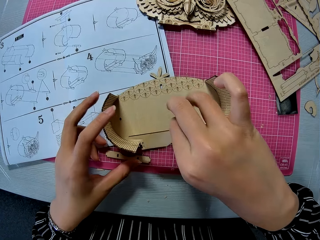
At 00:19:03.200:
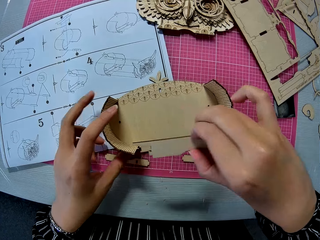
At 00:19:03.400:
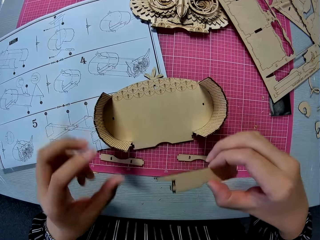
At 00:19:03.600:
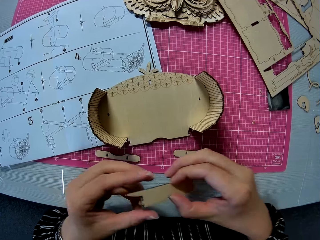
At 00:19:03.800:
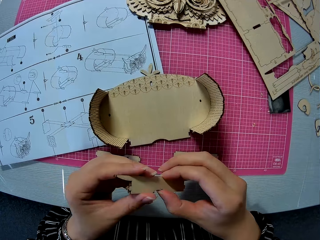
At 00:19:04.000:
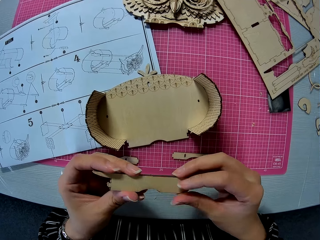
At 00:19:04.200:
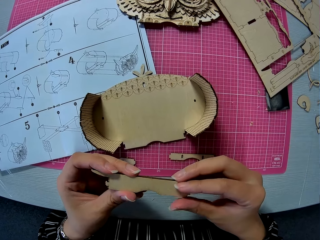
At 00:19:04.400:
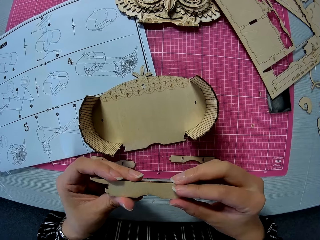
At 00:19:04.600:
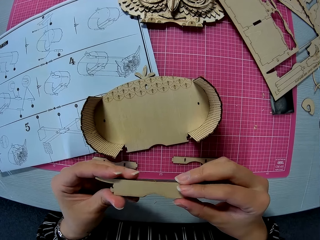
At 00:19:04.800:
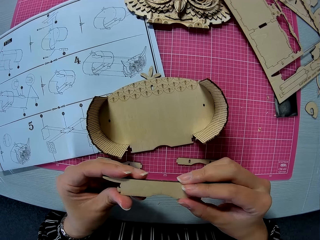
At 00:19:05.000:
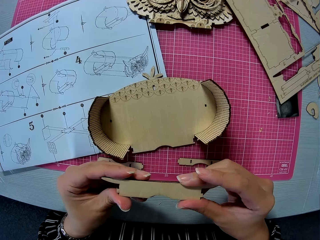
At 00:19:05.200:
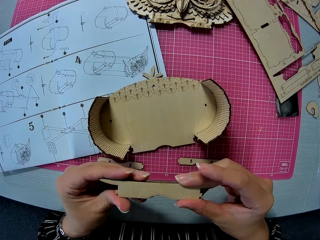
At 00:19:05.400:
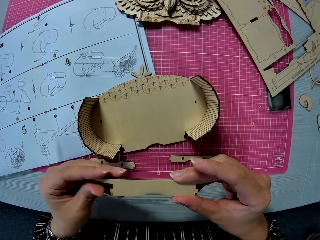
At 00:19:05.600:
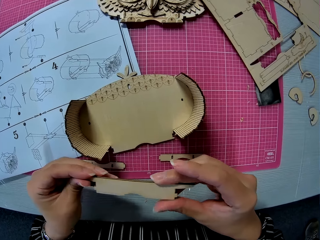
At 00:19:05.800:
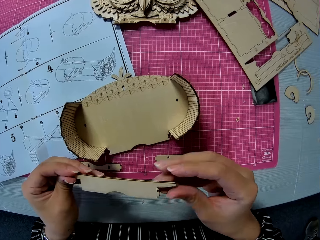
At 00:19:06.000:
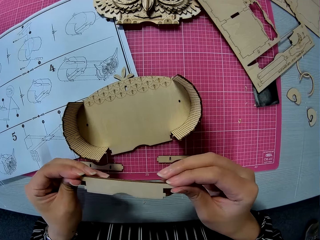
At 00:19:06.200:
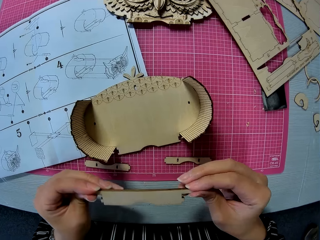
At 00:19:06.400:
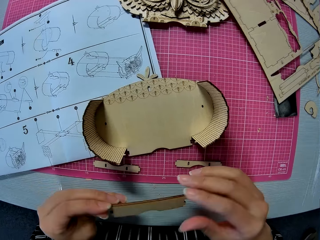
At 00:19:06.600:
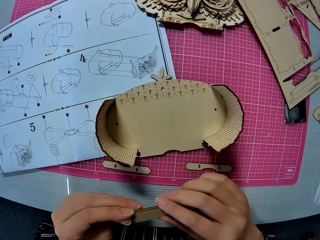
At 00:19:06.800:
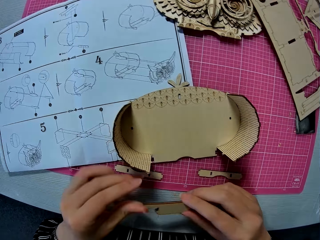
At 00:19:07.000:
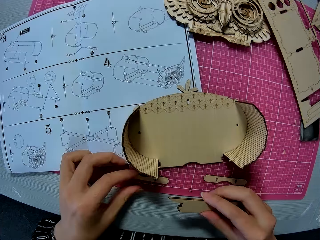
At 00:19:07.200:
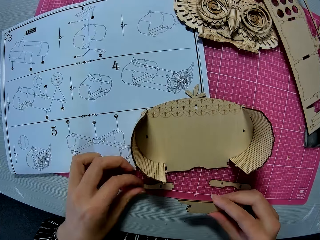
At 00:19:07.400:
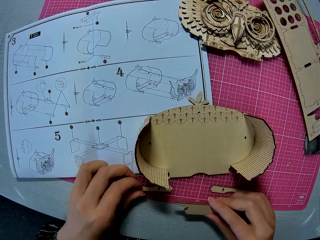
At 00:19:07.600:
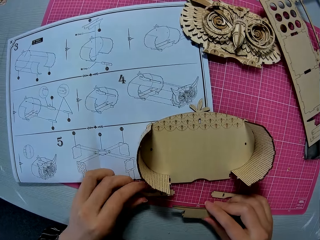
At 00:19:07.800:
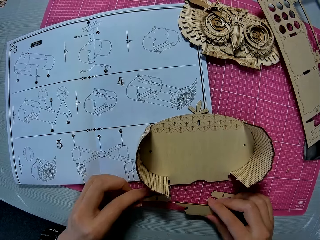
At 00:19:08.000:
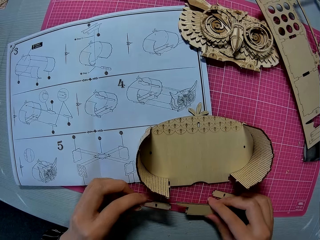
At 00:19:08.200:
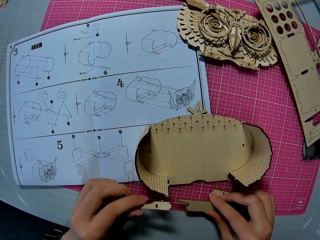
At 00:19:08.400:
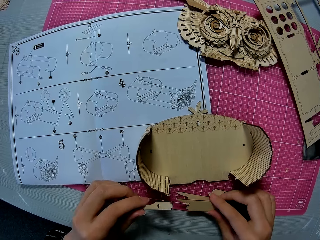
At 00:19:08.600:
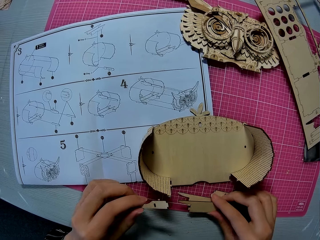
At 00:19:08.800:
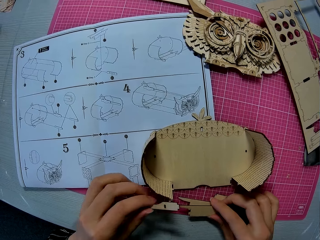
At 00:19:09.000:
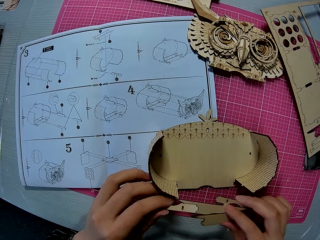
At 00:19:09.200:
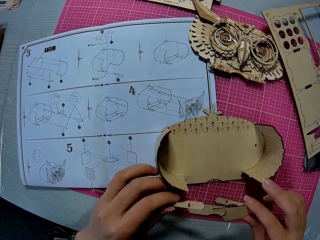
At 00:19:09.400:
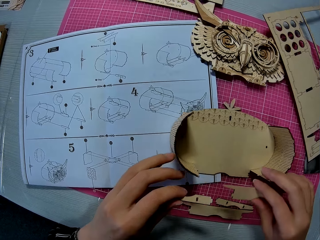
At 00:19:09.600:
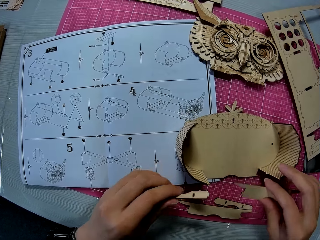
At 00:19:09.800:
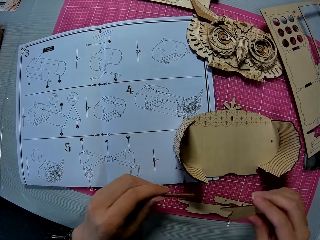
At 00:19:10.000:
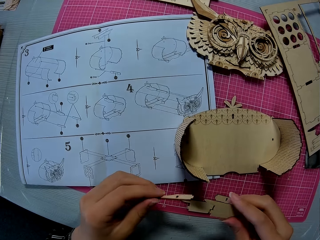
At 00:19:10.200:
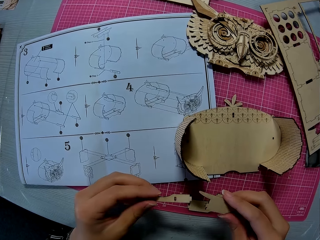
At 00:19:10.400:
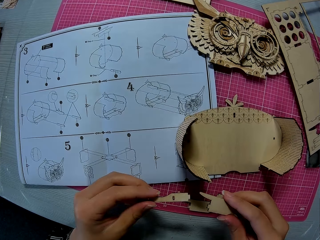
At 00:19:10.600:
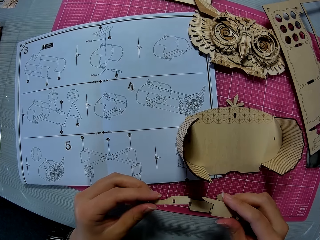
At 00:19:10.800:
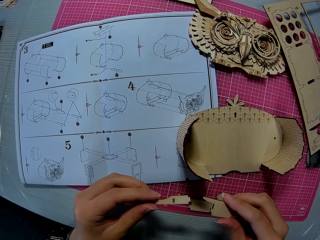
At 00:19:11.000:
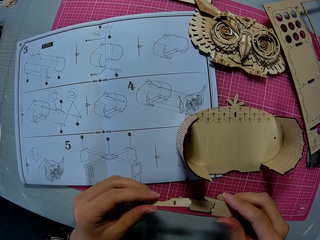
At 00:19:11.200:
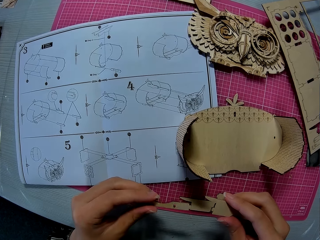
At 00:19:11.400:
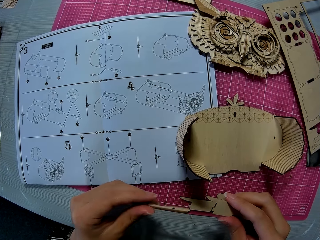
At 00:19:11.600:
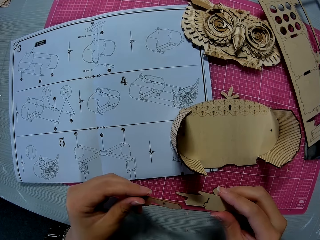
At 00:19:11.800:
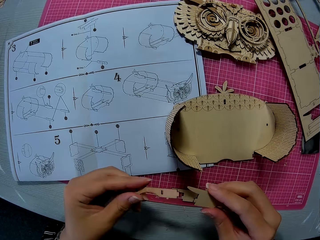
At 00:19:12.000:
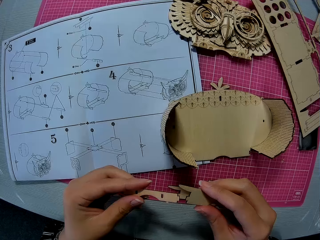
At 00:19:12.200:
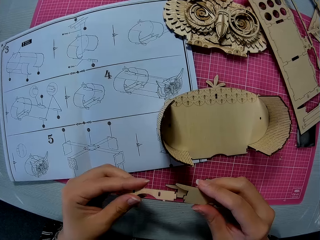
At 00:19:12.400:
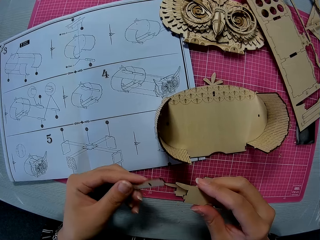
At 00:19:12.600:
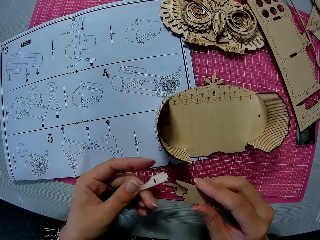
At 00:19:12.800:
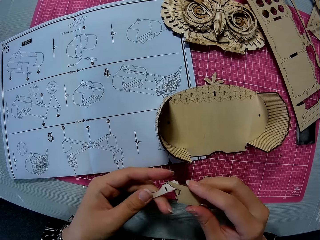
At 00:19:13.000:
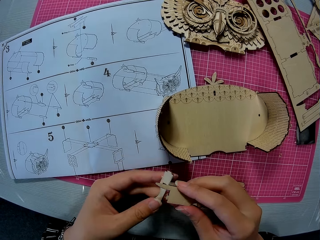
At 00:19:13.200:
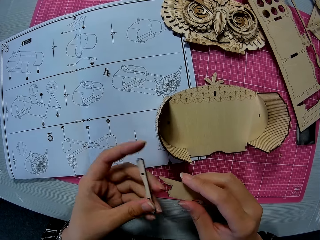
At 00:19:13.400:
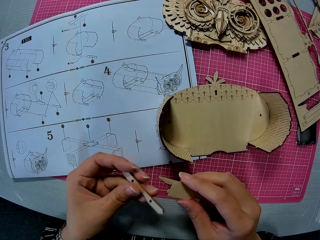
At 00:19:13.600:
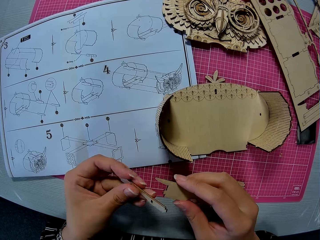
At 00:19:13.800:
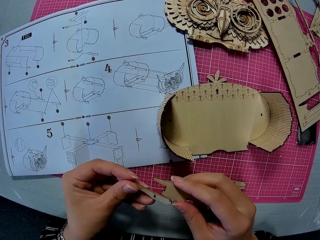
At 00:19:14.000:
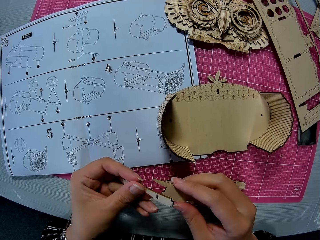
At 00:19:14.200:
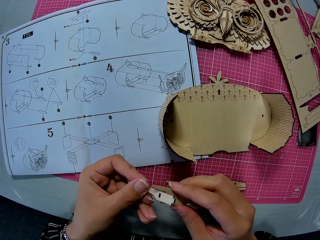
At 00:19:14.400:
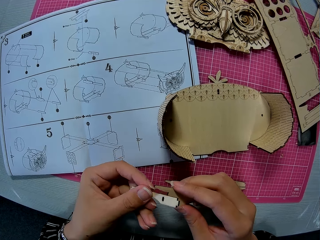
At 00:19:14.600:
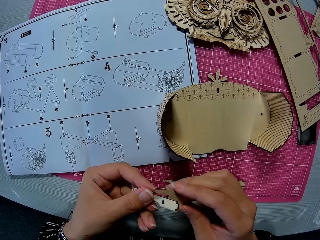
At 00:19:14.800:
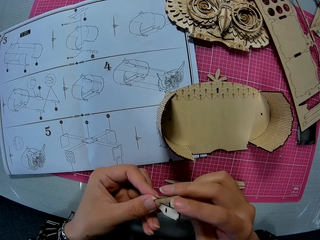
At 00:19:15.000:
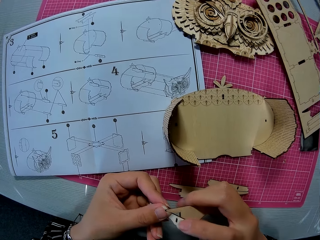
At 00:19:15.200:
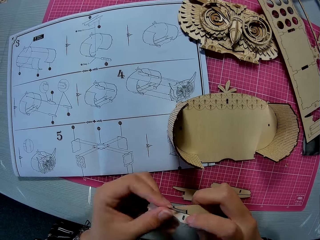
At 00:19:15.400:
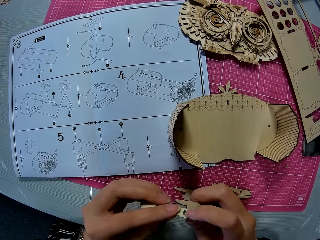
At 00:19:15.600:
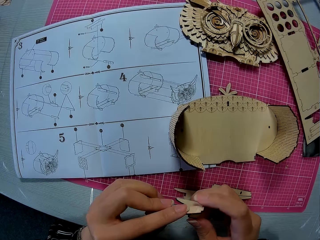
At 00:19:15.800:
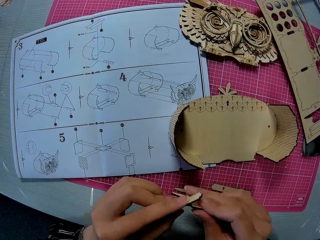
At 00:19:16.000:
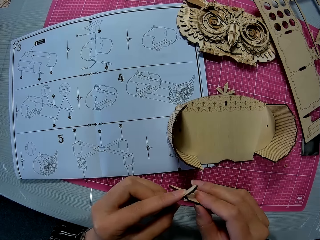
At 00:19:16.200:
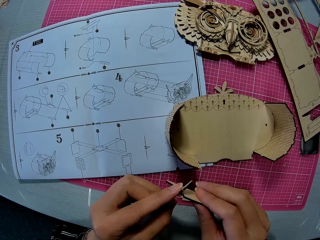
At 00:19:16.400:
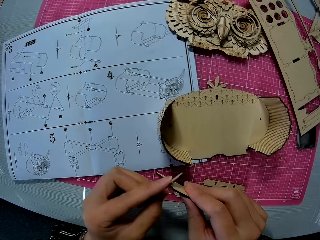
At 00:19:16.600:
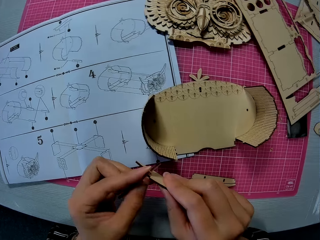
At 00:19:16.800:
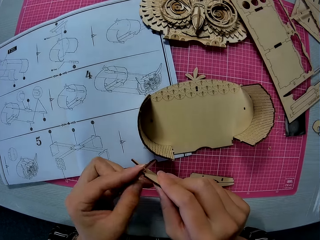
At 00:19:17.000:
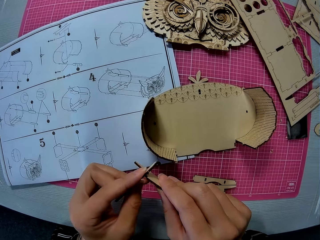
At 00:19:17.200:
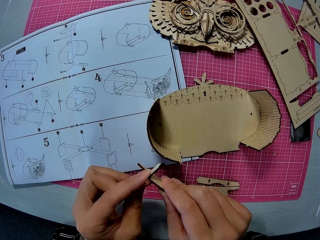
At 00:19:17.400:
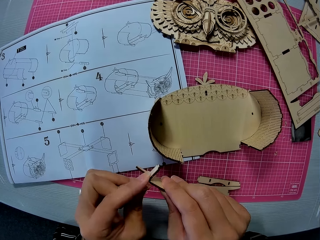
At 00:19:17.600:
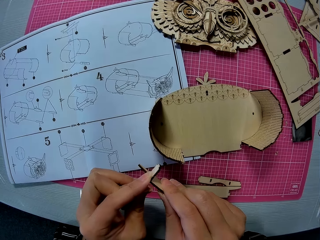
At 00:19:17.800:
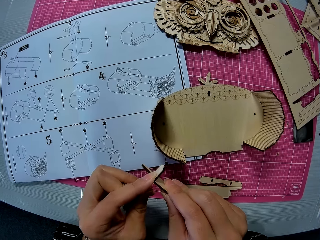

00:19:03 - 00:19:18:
The camera wearer picks up a piece of laser cut from a laser cut model. She adjusts the piece of laser cut on a hand. She picks up the piece on the cutting mat with her left hand. She drops a small wooden piece in her right hand on the cutting mat. She moves the laser cut model on the cutting mat slightly. She adjusts pieces of laser cut on a hand. She inserts the piece in her left hand into the small wooden piece in her right hand.

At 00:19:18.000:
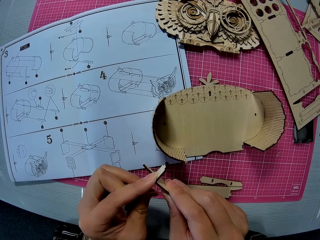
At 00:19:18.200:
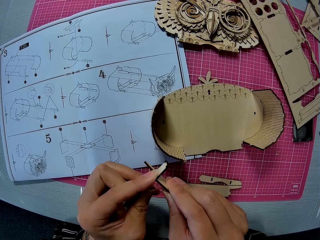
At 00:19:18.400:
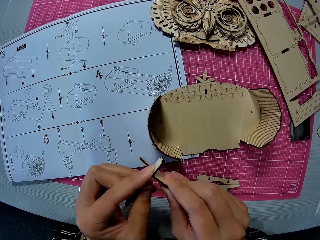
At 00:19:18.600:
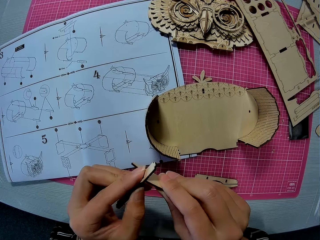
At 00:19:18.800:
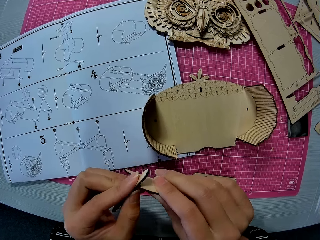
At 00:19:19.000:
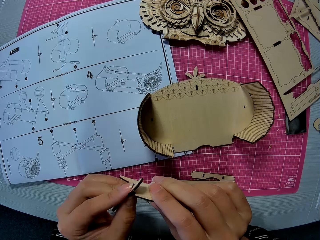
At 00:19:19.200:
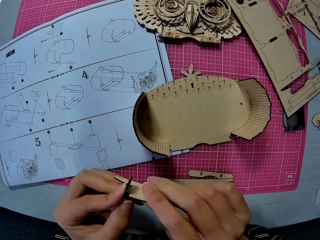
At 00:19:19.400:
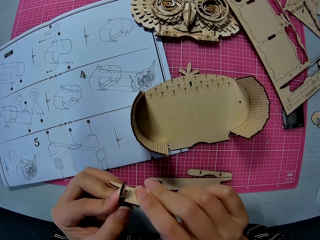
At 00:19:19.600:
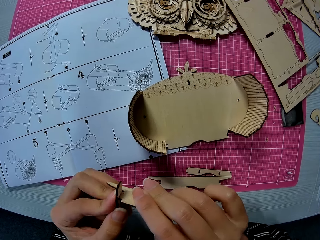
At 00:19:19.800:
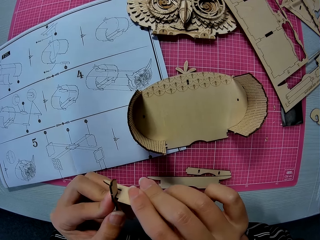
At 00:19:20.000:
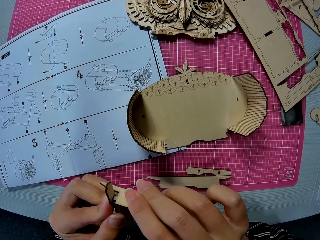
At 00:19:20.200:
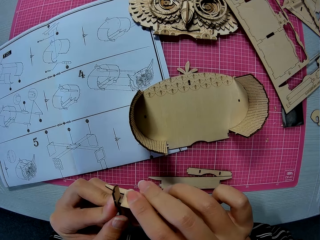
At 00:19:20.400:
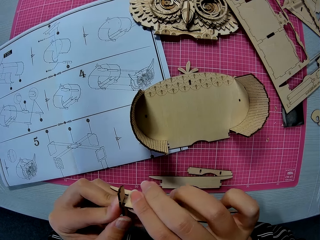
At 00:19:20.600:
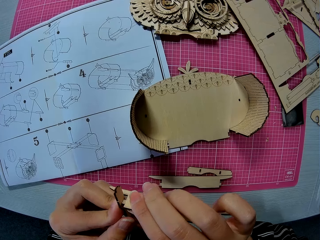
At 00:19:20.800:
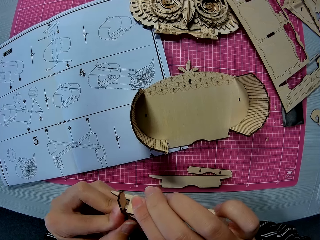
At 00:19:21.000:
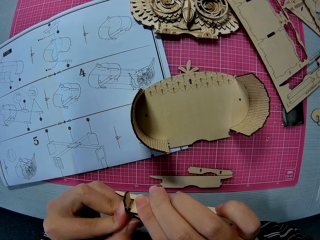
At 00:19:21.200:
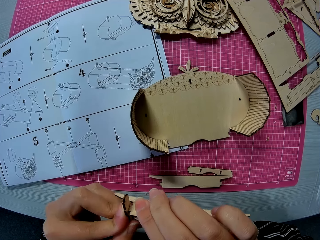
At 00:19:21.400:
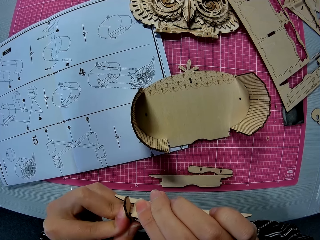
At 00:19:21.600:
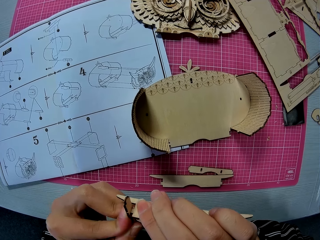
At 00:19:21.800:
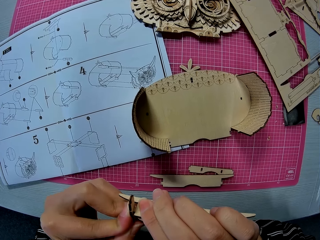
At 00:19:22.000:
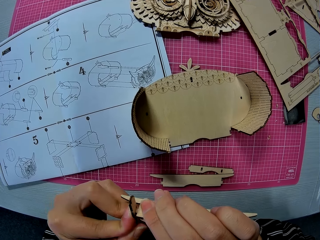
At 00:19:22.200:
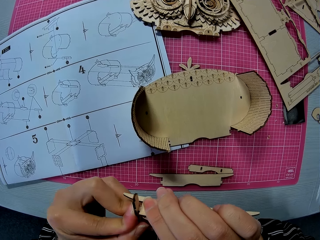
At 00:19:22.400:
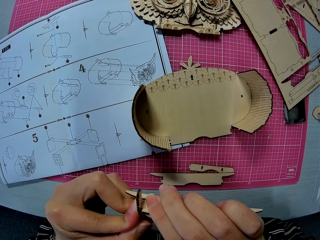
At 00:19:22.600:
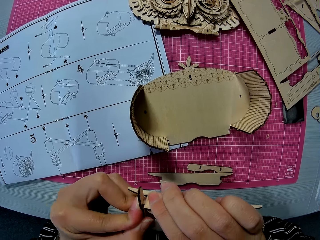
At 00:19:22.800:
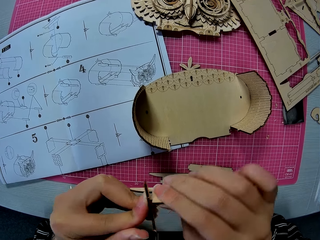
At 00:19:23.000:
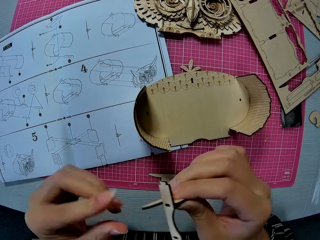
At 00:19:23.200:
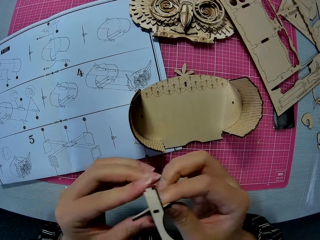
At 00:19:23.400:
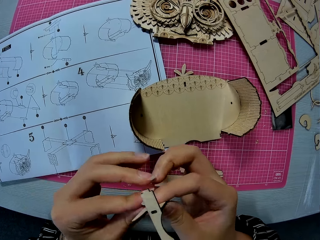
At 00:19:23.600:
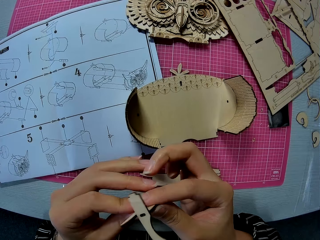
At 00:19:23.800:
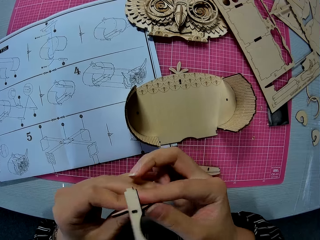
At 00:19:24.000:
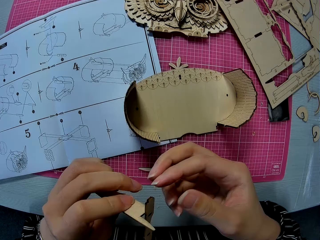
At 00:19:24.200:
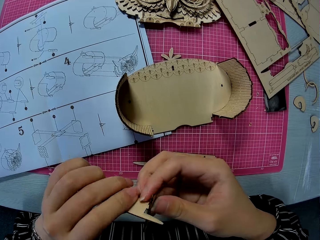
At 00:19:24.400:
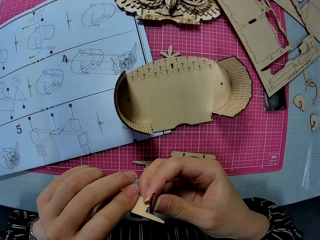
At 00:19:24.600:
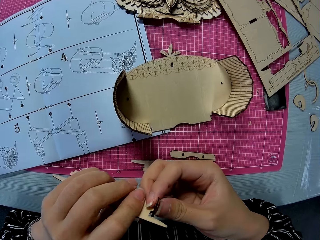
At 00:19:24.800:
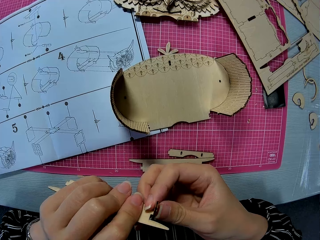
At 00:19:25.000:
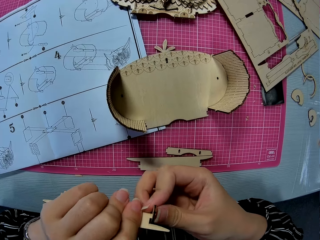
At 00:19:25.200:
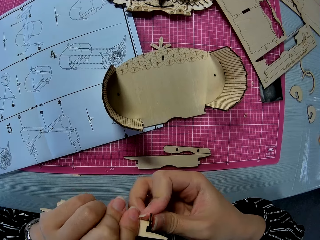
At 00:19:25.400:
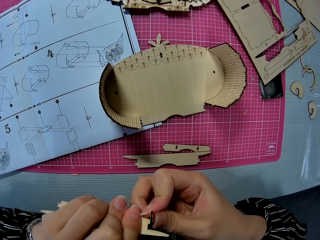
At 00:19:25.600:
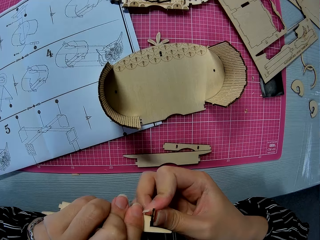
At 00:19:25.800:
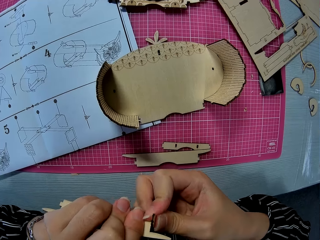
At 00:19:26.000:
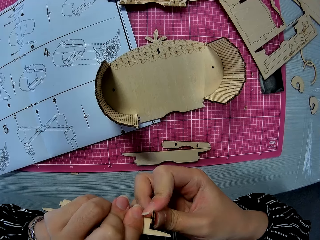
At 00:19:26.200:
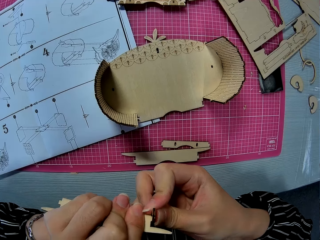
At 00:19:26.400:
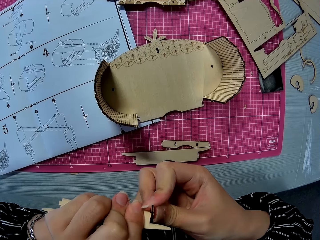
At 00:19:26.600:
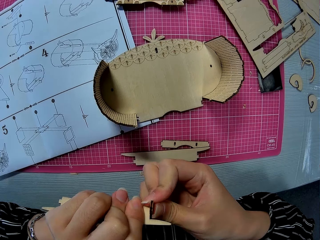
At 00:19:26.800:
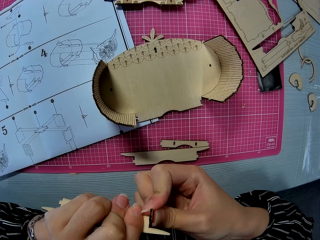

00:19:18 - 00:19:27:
The camera wearer adjusts pieces of laser cut on a hand.
